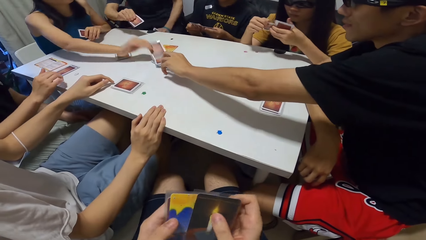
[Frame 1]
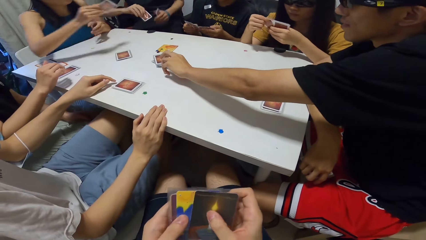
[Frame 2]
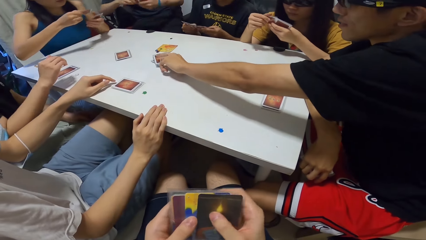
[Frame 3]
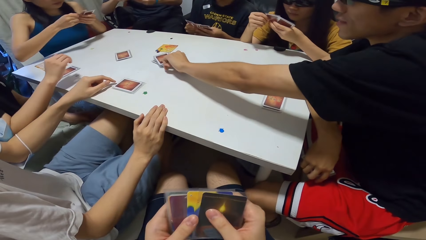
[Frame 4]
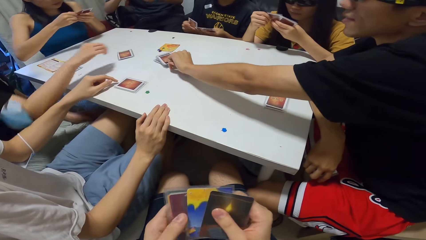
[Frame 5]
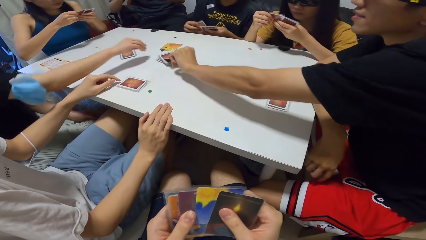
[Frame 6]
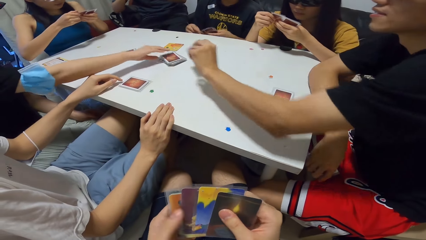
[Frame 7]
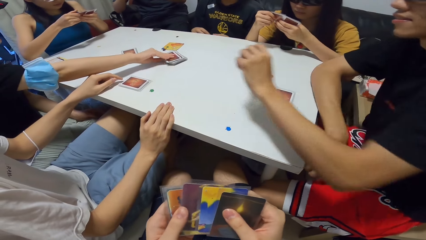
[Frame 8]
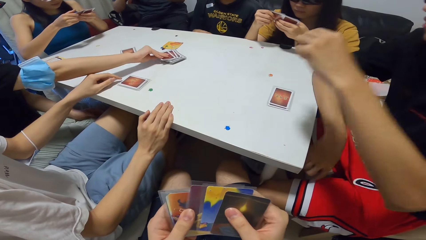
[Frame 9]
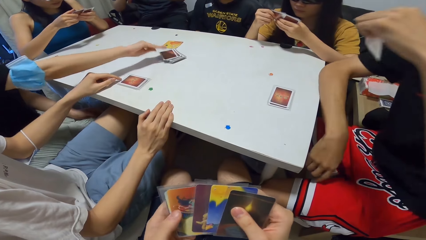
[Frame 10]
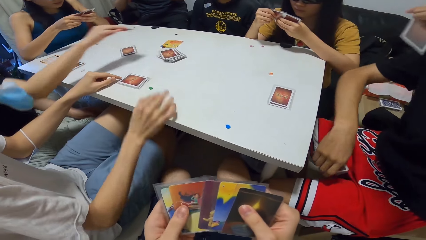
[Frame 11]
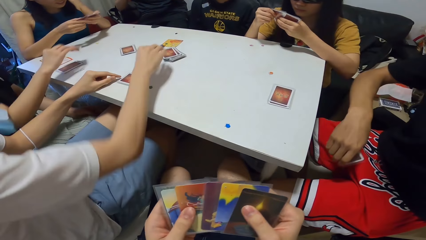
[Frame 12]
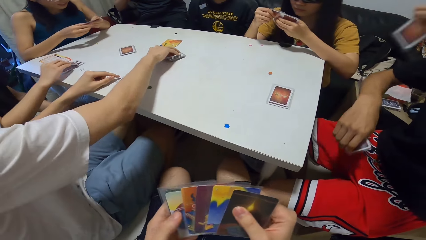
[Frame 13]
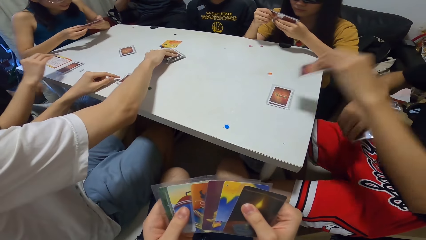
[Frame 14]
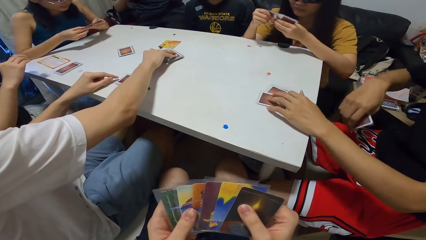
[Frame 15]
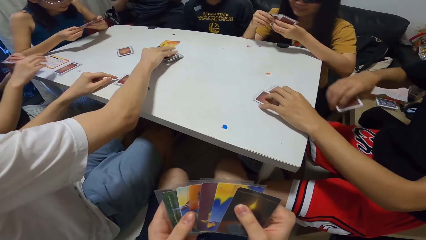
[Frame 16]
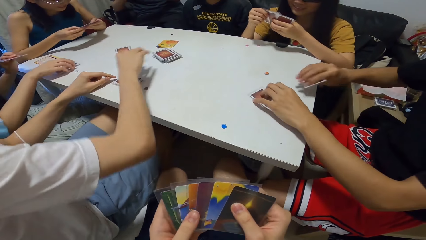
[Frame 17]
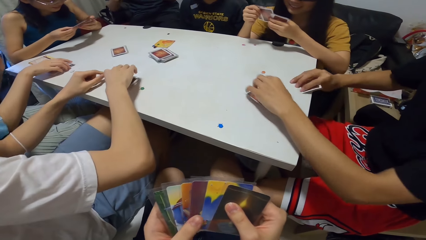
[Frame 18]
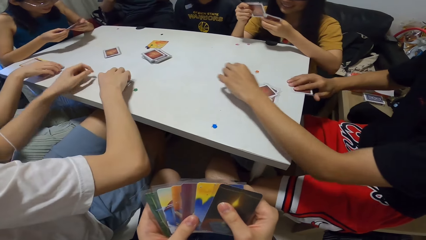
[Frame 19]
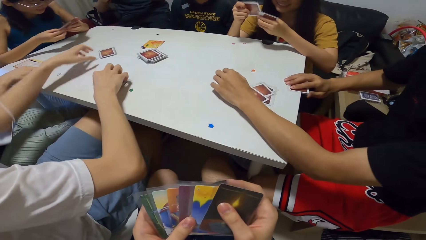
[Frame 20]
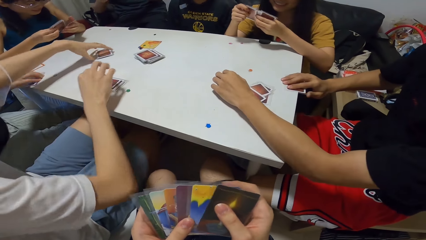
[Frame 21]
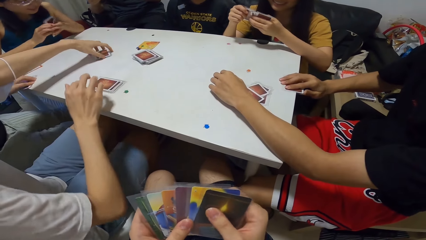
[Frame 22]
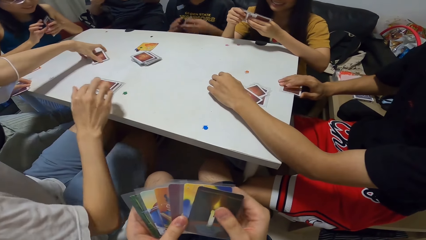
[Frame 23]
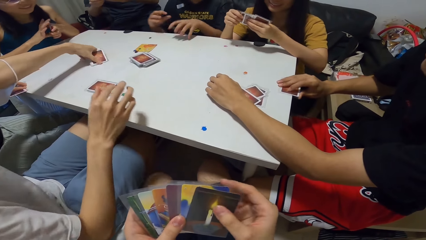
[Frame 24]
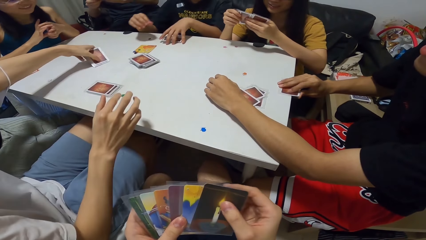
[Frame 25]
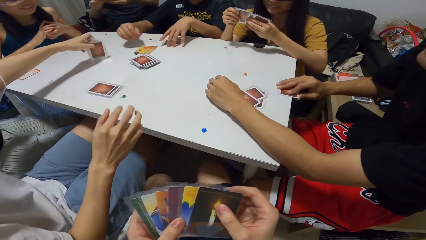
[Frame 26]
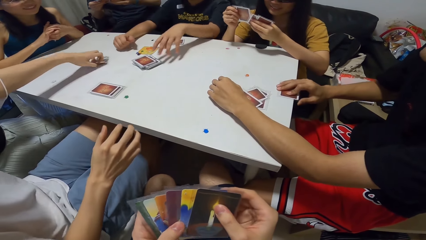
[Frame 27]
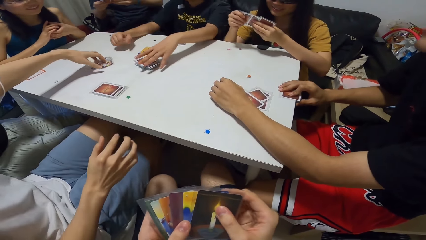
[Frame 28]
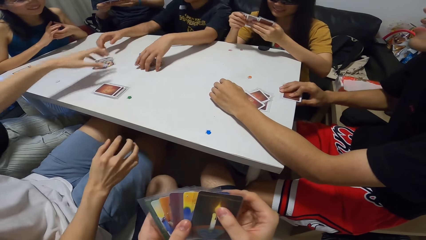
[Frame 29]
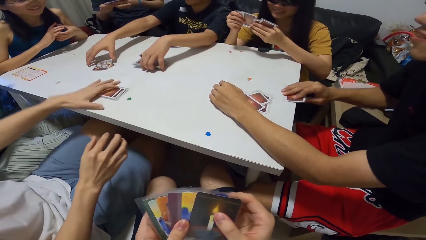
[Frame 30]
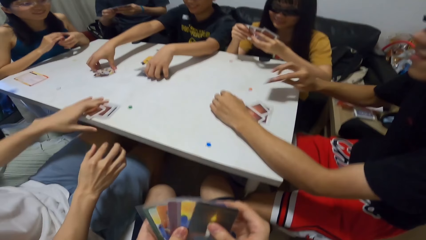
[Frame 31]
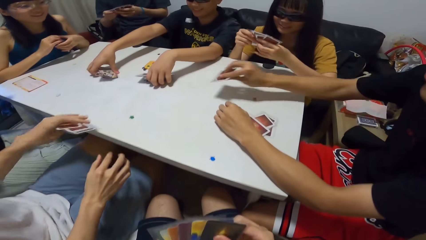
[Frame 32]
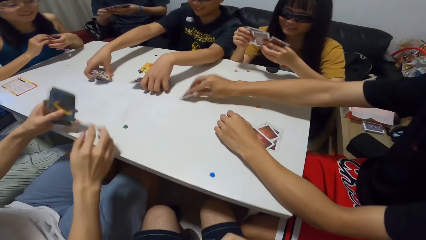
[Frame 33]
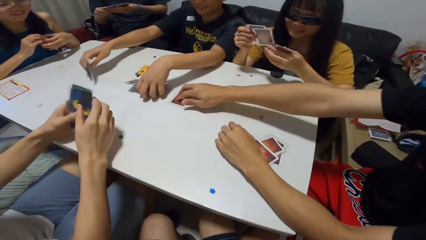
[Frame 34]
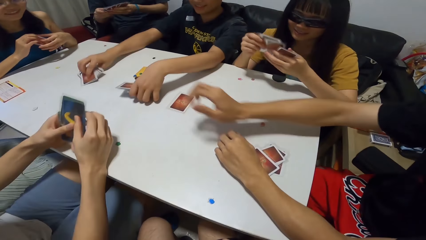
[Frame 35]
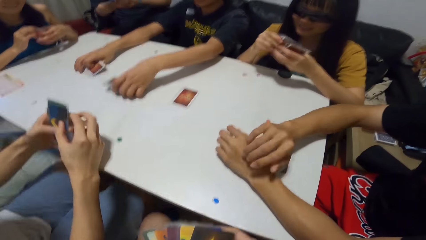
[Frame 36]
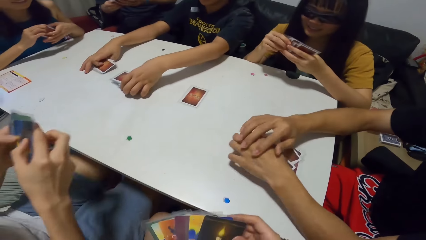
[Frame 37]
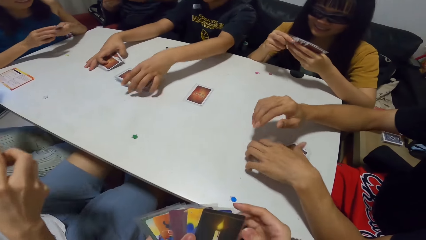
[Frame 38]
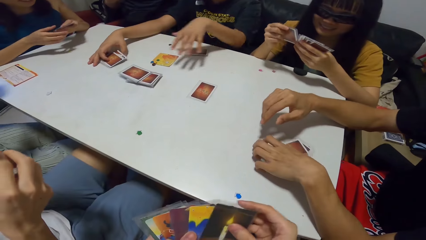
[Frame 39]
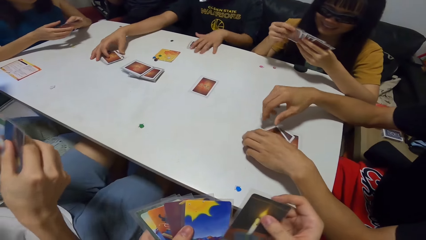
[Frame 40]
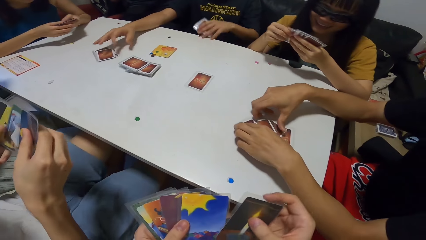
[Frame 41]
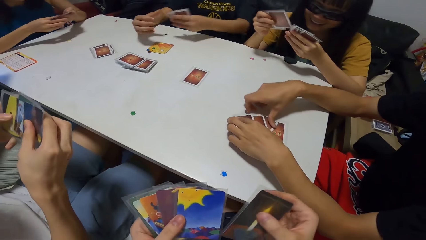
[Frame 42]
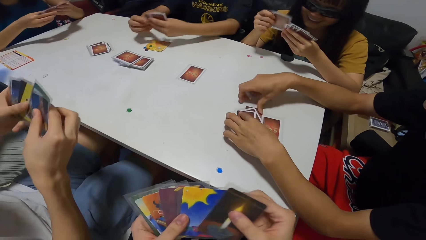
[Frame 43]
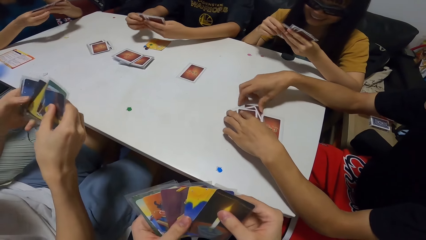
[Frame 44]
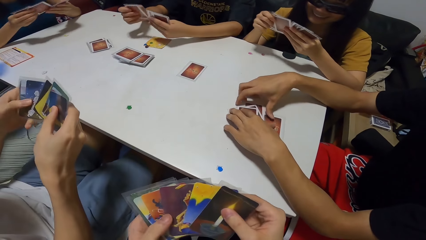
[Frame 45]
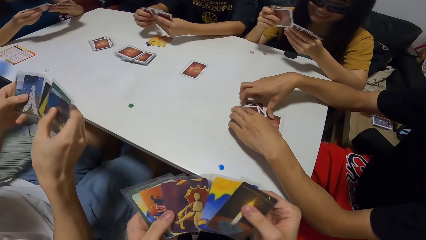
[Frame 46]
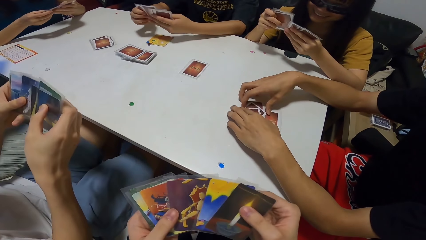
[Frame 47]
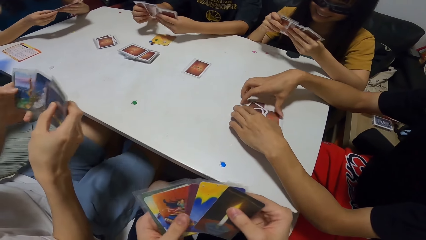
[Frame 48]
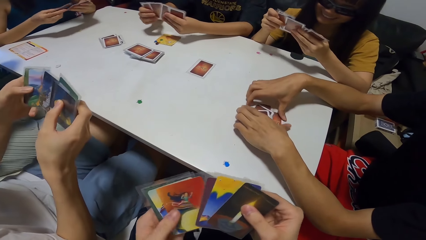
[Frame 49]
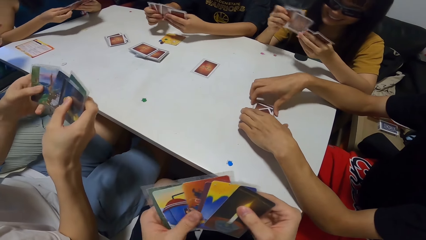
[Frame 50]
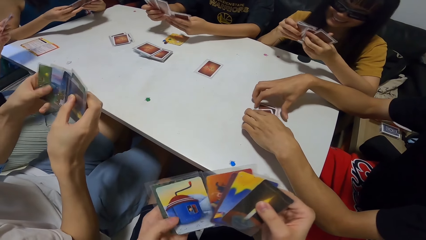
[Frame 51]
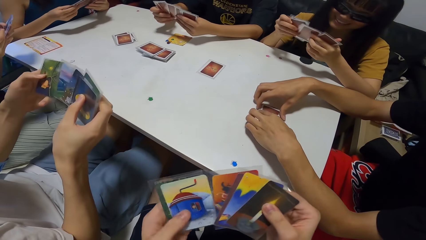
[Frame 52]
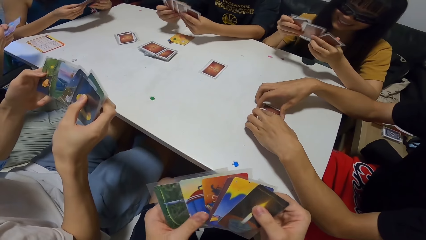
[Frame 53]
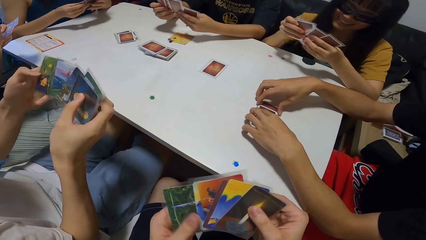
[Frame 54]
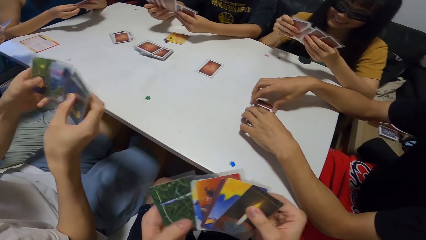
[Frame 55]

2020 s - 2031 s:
A lady picks up a card from the pile of cards. A man picks up a card from the pile of cards. The lady checks through her cards. Another man checks through his cards. Another lady picks up a card from the pile of cards. A third man picks up a card from the pile of cards. The other lady passes the card from her right hand to her left hand. The first man drops the card on some cards on the table and places his right hand with a card on the table. A fourth man picks up a card. The other lady packs her cards from the table. The third man places the card on his cards on the table and turns a pile of cards on the table. The fourth man places his cards on the table, adjusts a pile of cards from the table with his left hand, and flips a set of cards over on the table. The third man packs his cards from the table. The first man drops a card on the table. The fourth man picks up cards. A fifth man touches cards. The third man checks through his cards. The first man arranges his cards on the table. The fourth man packs his cards from the table. The fifth man picks up cards. The fourth man checks through his cards.

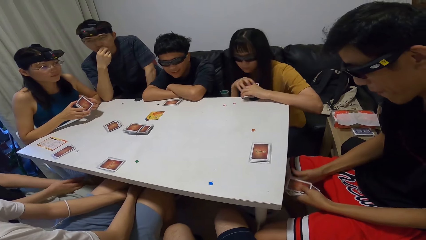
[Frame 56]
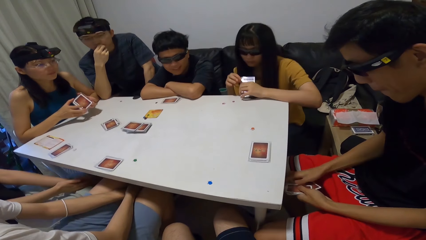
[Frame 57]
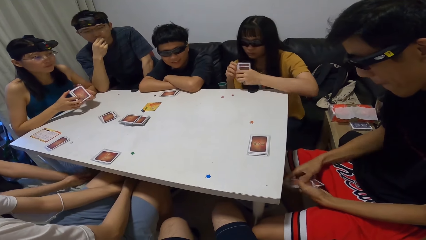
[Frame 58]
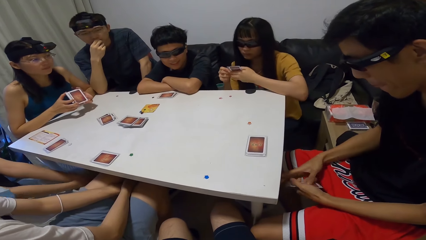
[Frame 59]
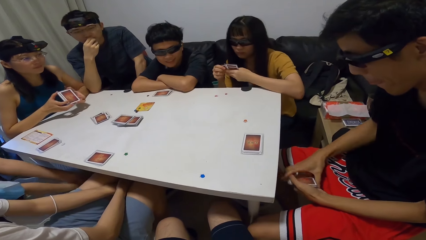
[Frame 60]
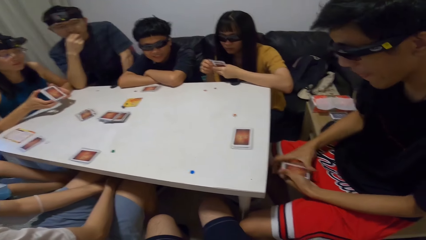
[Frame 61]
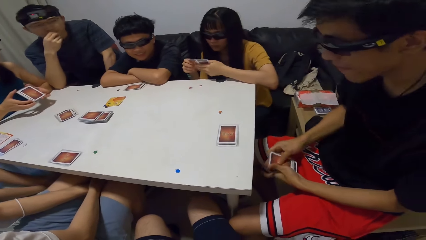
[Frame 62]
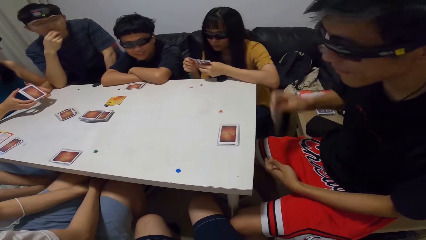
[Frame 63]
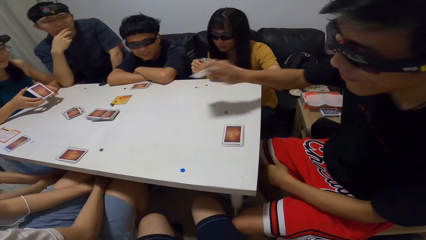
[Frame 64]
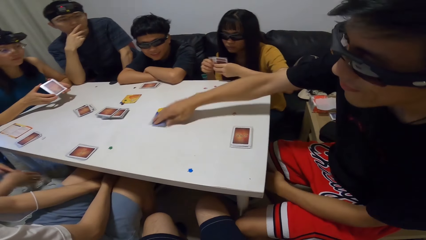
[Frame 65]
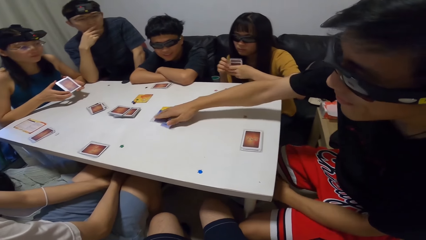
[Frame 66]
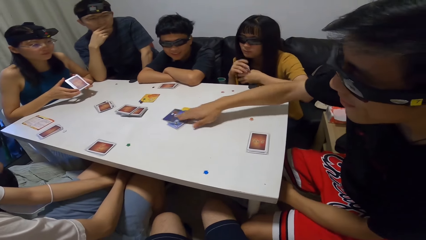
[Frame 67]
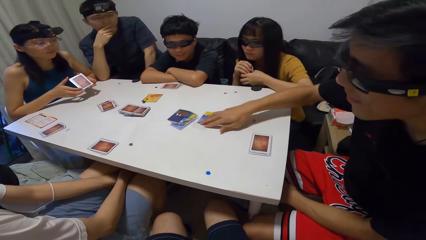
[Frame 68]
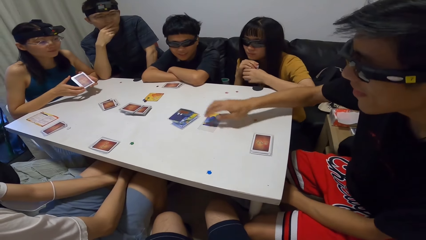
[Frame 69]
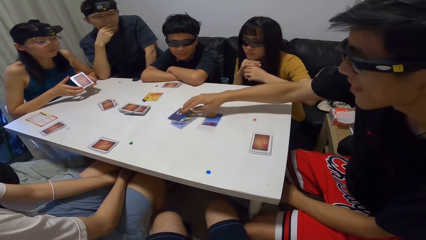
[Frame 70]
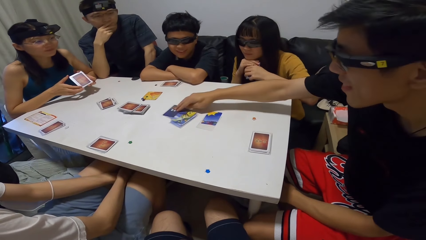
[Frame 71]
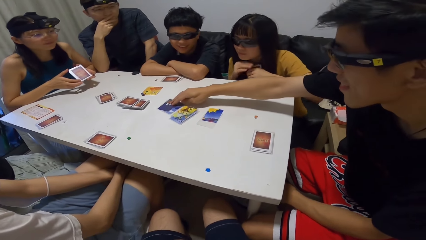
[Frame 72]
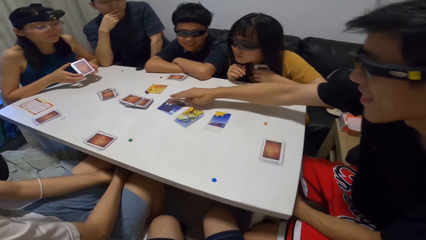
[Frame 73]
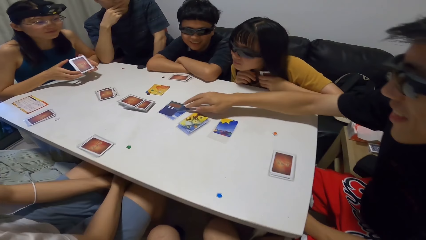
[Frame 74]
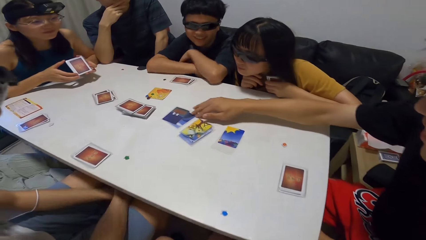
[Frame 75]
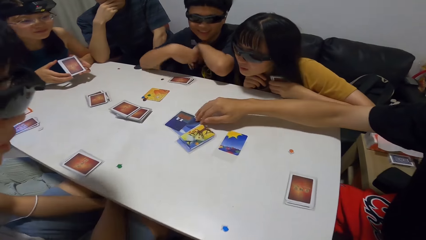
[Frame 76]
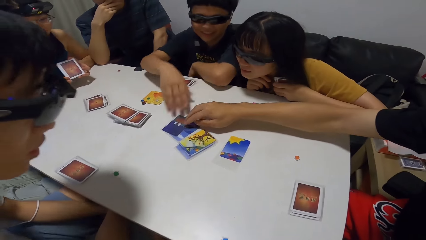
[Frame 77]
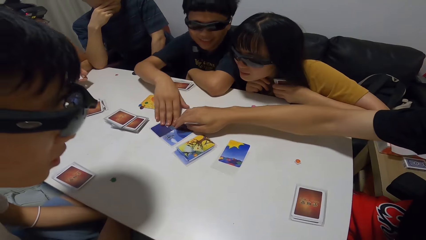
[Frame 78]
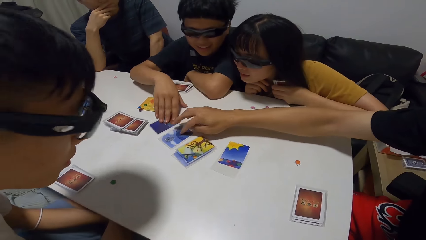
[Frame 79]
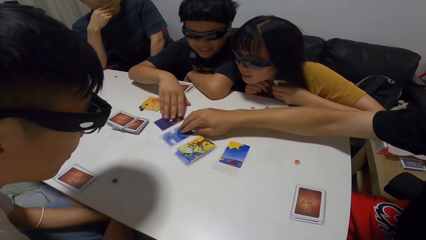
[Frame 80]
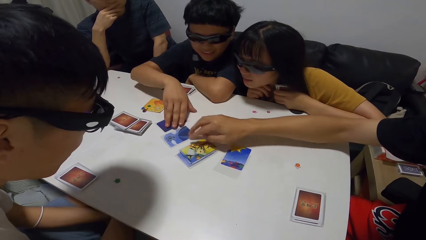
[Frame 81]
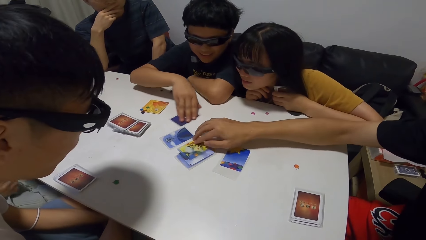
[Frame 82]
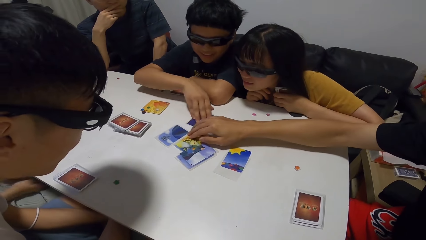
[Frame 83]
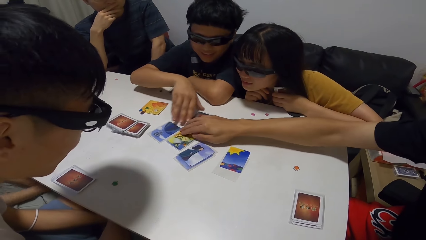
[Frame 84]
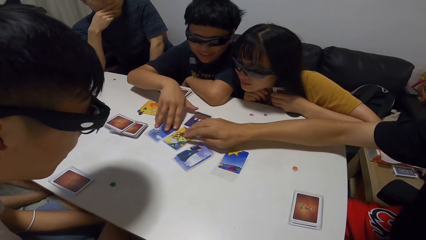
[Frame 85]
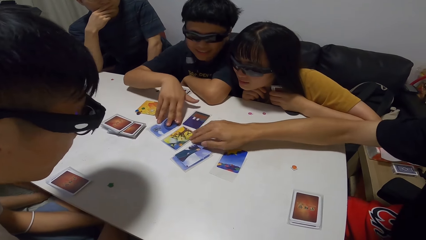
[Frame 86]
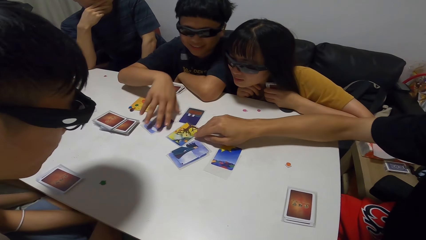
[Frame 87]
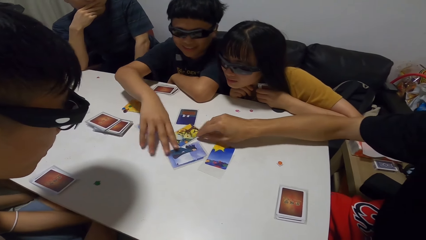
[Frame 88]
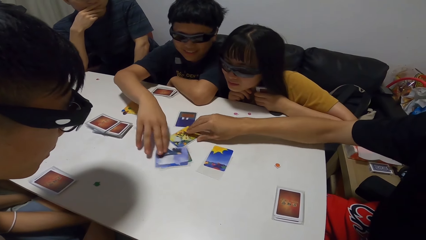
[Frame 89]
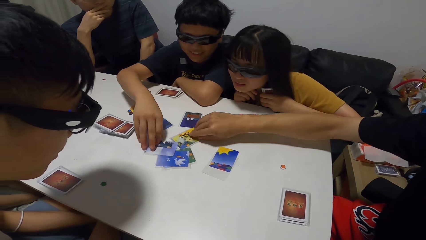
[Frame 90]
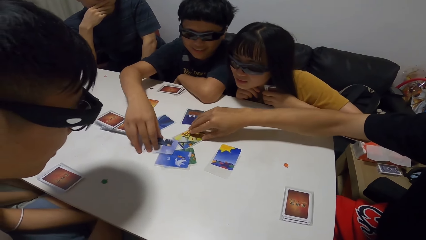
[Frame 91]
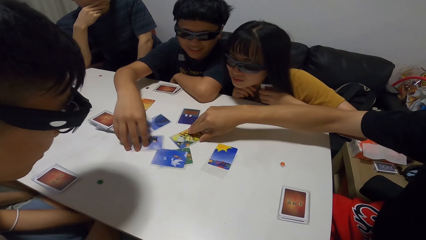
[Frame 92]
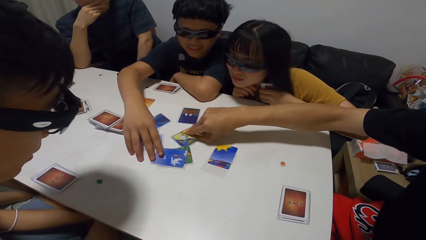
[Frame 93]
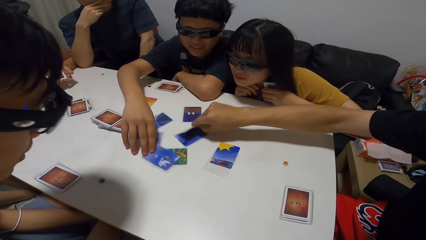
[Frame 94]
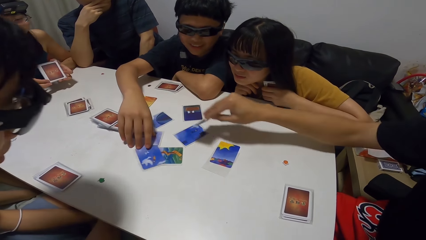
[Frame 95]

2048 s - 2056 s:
A lady checks through her cards. A man spreads the cards on the table. A person places the cards on the table. Another man arranges the cards on the table. The person and a man shuffle the cards.
